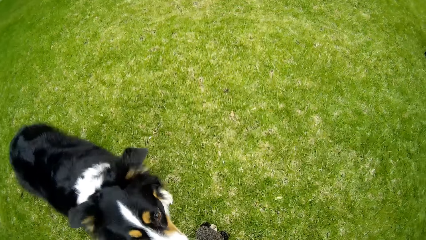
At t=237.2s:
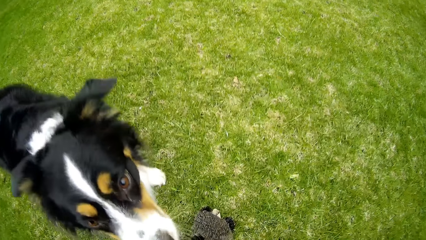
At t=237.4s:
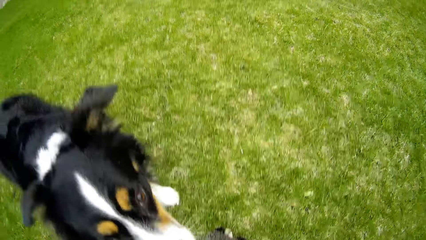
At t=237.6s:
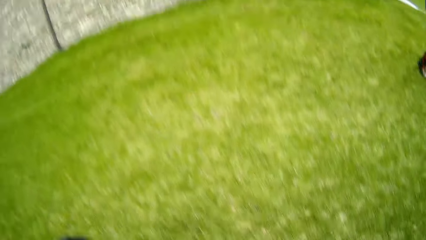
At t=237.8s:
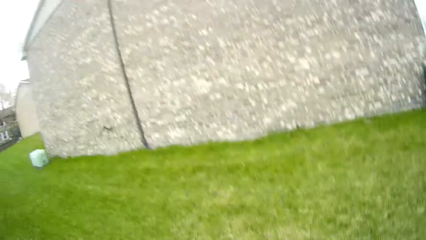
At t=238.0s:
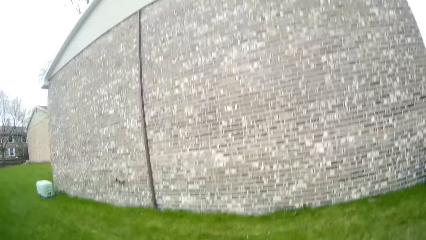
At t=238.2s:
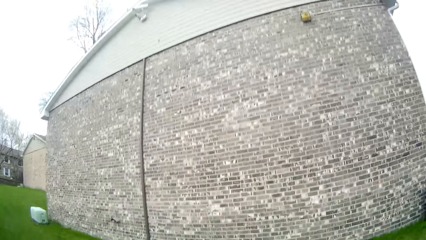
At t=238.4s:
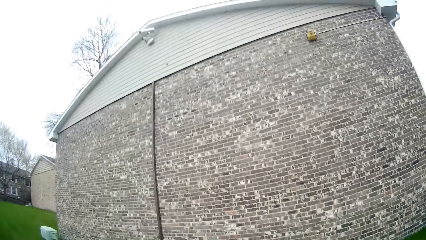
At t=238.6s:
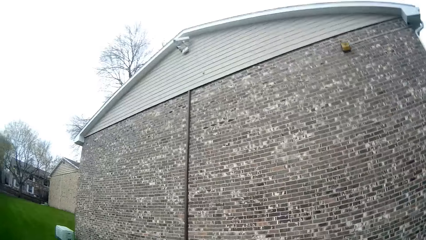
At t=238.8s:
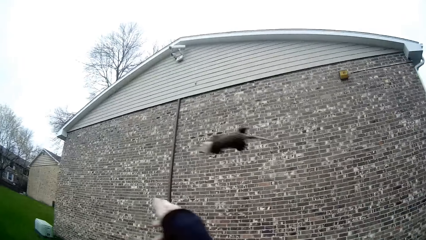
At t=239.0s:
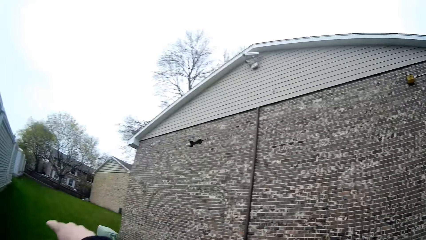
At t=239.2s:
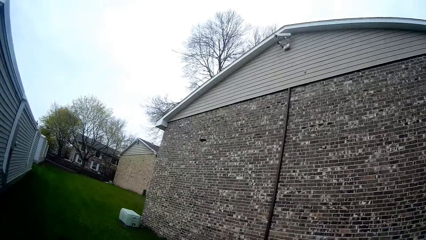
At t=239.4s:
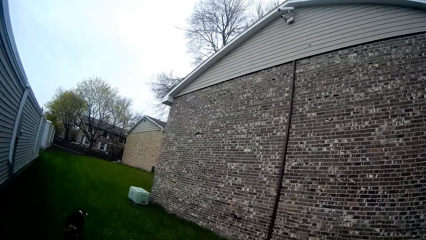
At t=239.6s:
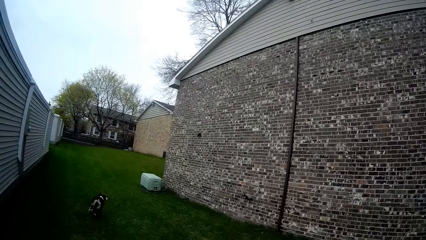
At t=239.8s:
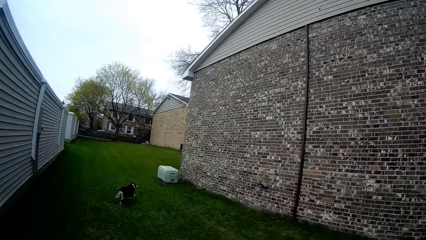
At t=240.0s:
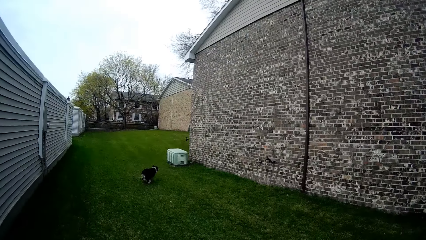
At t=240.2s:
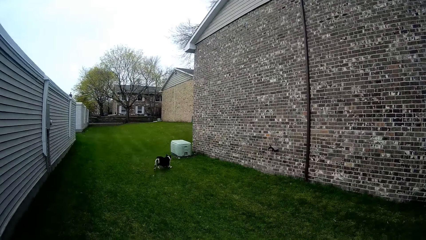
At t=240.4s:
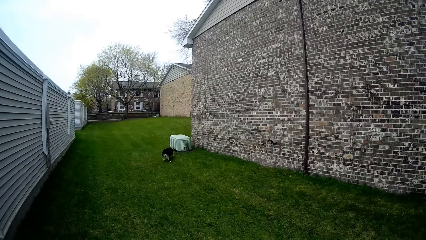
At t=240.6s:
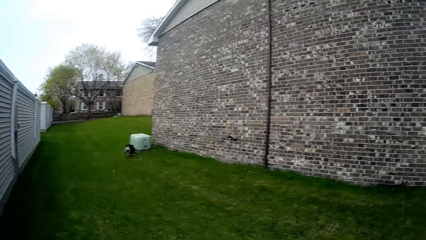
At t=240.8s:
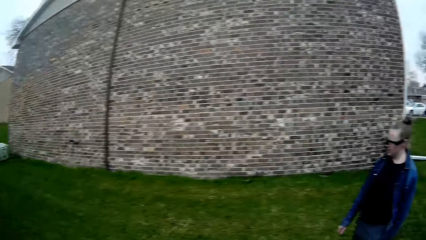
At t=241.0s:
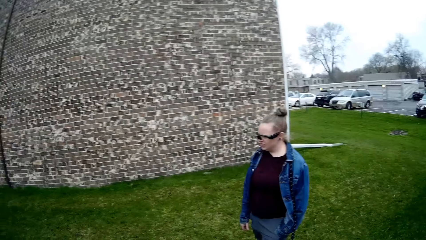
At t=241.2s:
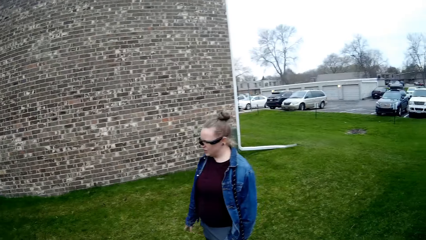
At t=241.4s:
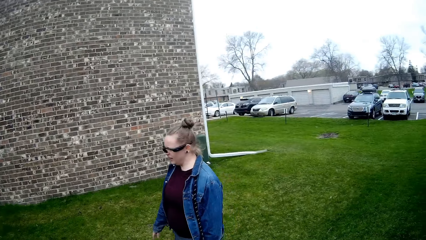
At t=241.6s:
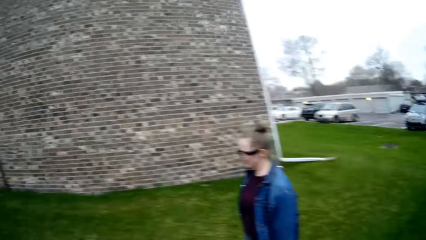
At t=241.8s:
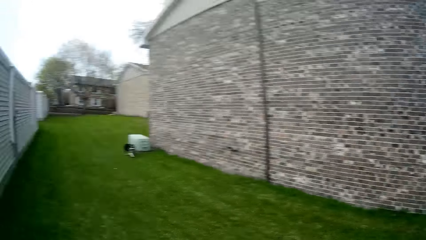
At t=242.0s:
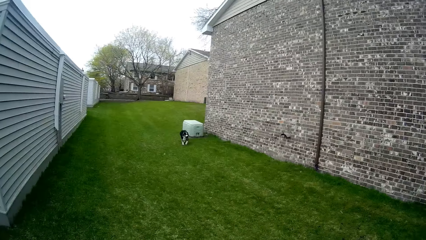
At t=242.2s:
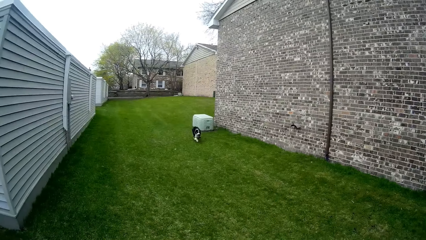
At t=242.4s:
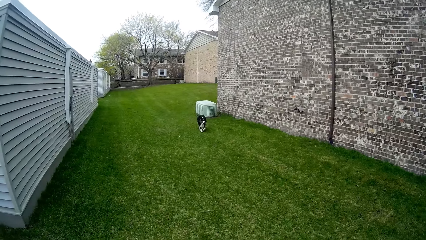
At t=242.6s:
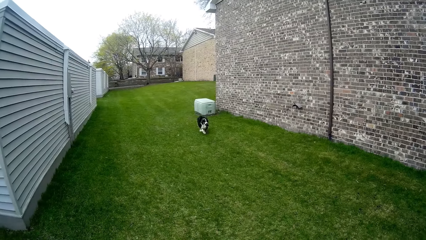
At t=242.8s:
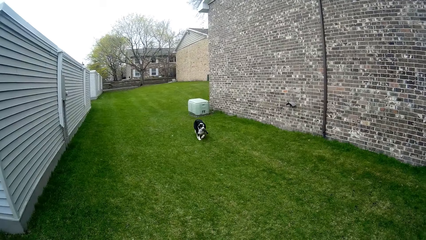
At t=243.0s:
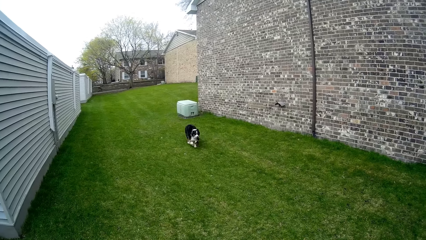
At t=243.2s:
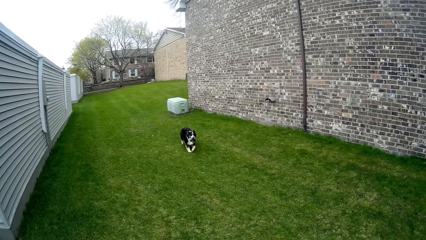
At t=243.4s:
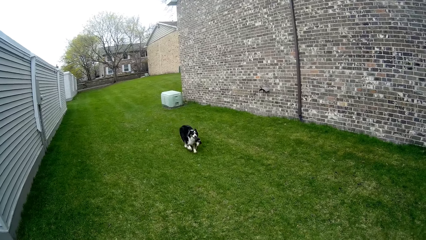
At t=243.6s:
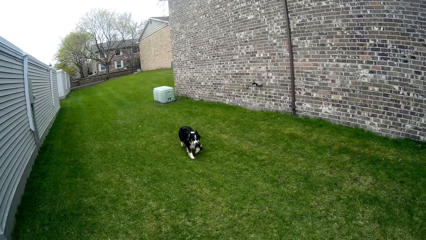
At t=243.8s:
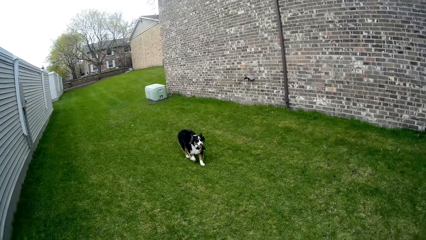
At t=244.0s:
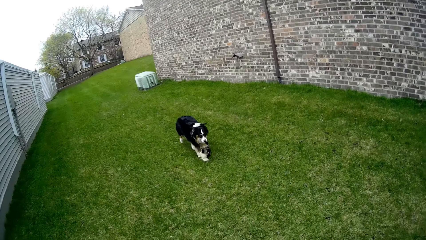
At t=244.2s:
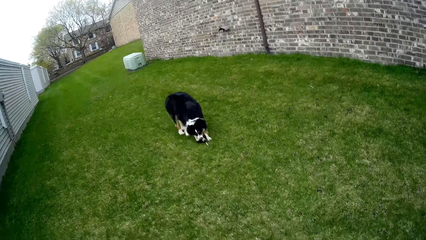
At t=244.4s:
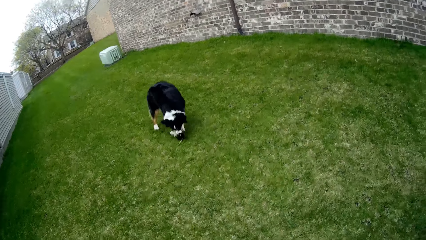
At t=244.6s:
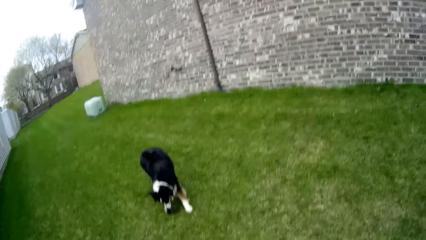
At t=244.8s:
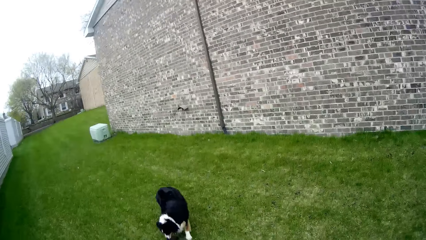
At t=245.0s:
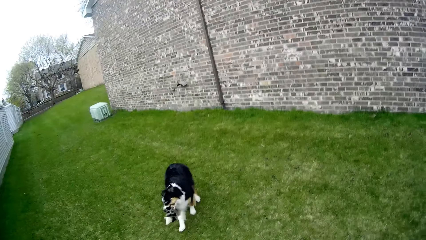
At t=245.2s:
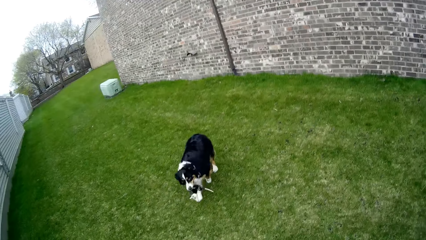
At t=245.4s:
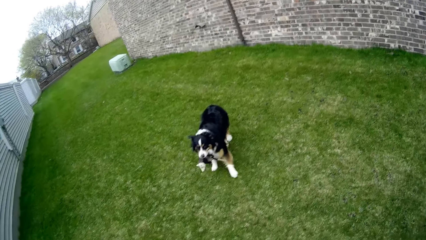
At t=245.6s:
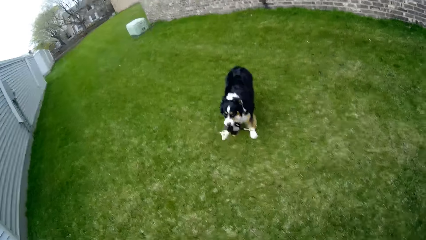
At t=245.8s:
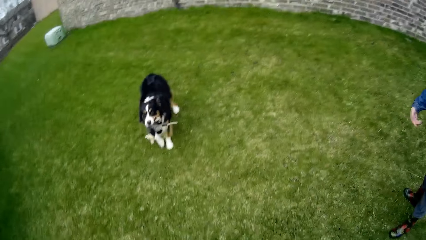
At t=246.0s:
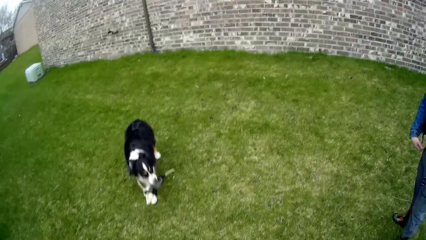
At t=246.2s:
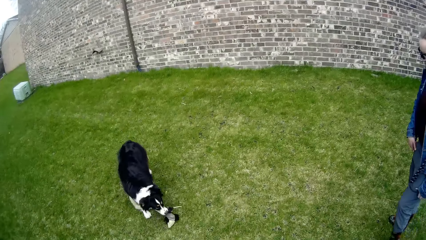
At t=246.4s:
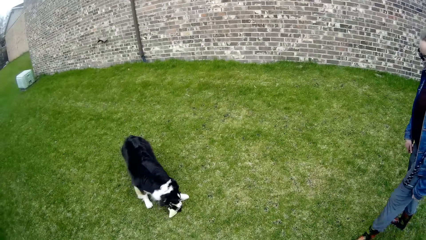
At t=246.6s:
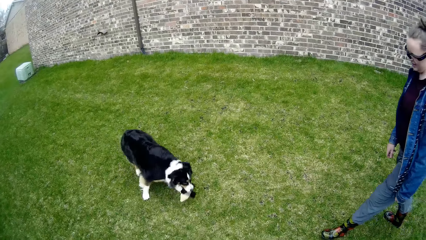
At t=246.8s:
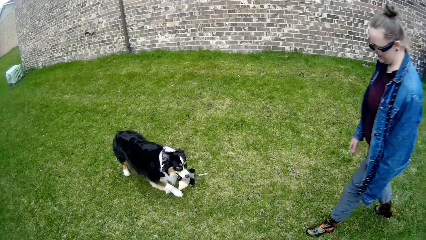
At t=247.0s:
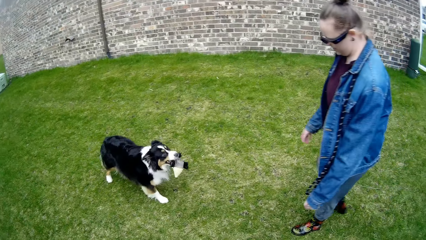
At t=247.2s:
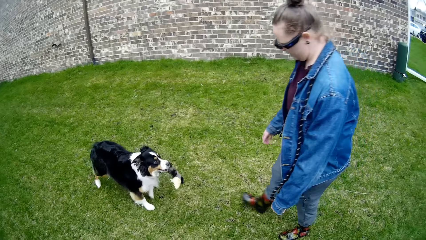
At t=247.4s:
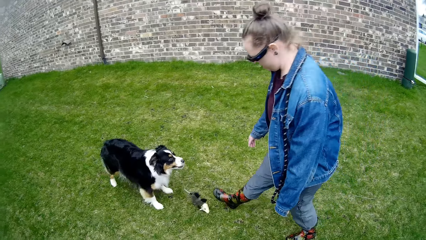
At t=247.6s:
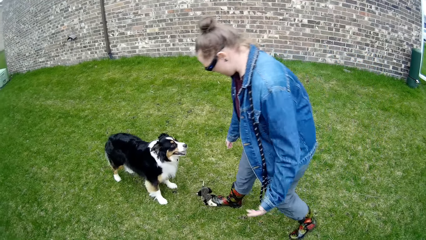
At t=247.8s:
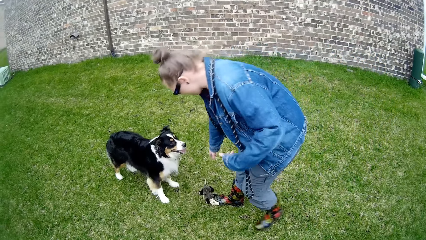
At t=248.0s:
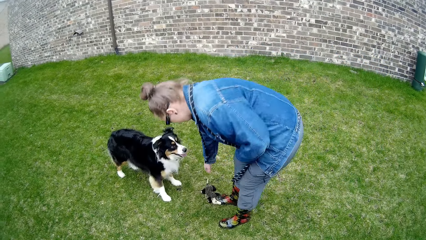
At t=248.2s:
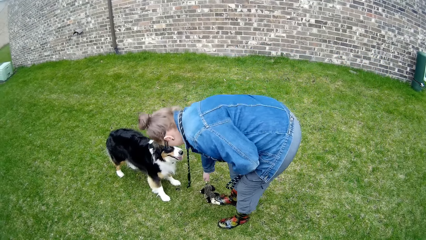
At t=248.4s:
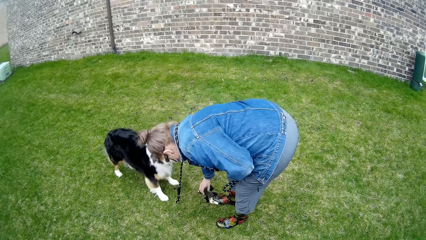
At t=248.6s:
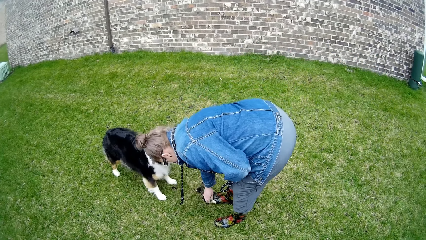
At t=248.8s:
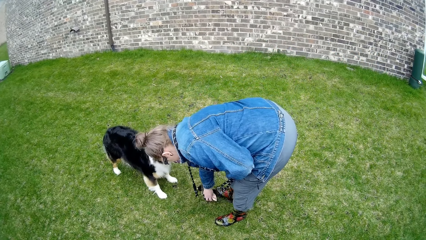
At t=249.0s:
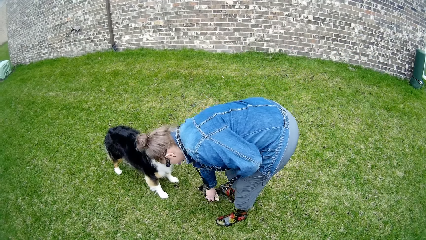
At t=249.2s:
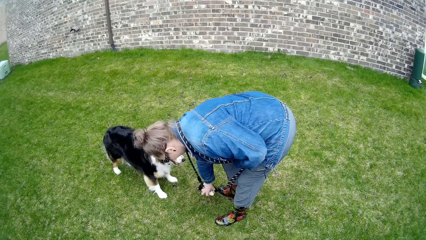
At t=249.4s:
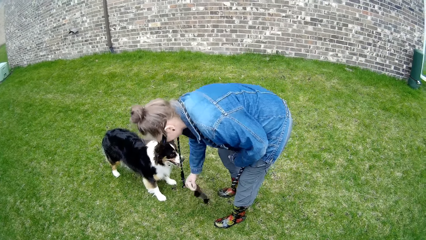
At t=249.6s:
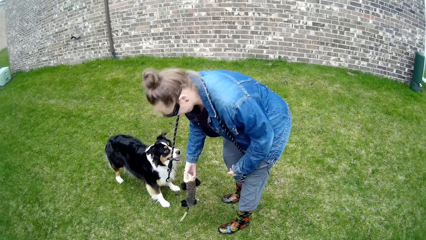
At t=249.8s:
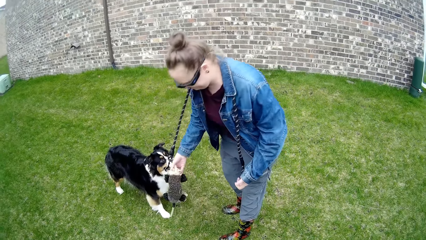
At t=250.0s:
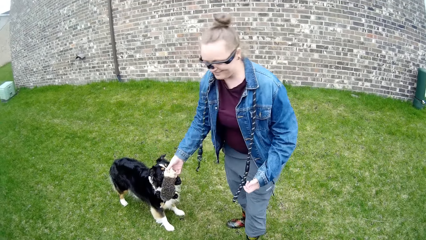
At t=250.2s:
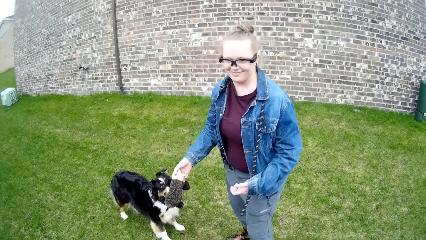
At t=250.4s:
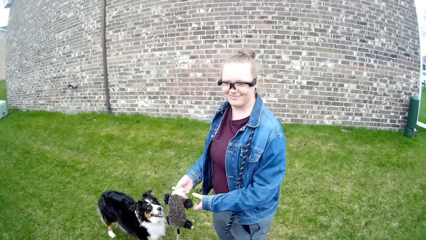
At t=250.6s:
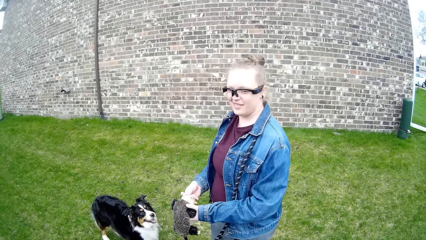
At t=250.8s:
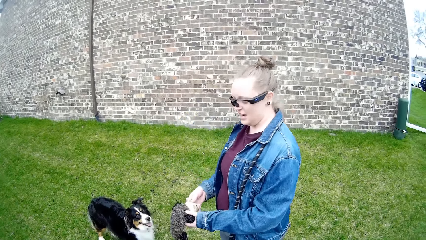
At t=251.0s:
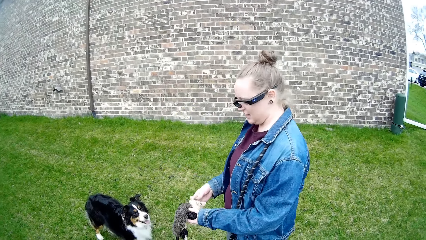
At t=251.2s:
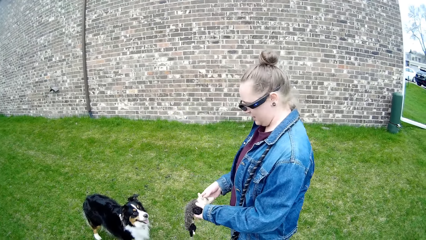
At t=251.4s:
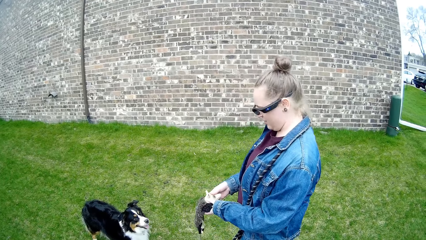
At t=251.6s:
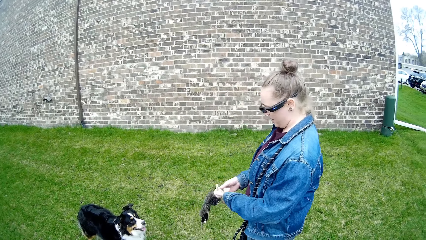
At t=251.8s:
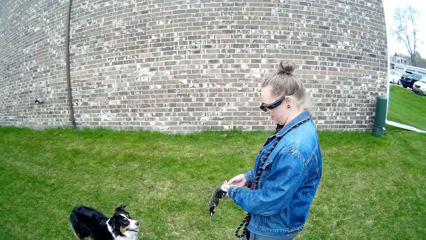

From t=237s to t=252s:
The camera wearer throws the puppet across the lawn with his right hand. The dog runs towards the puppet. The woman interacts with the dog. The dog runs towards the woman with the puppet in its mouth. The camera wearer interacts with the dog. He interacts with the woman. The dog drops the puppet in its mouth on the lawn. The woman places her right foot on the puppet and picks up the puppet with her right hand. The camera wearer interacts with the woman. The woman holds the puppet with both hands.
